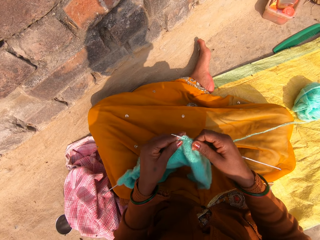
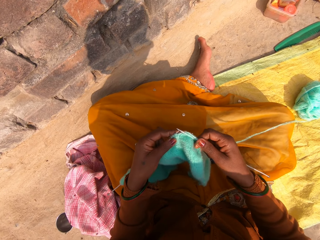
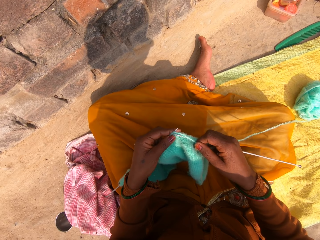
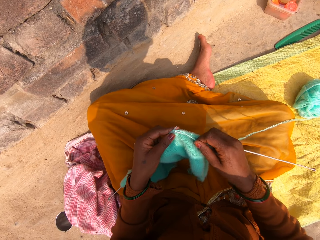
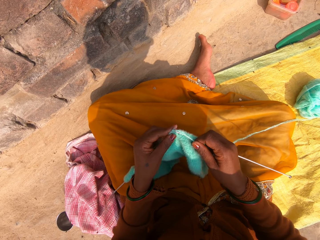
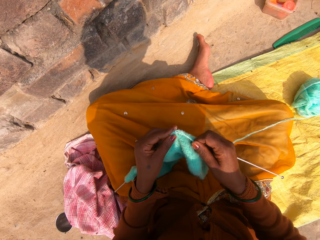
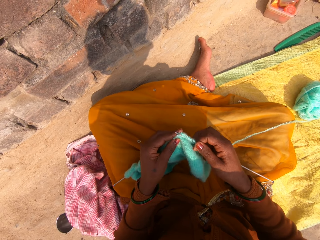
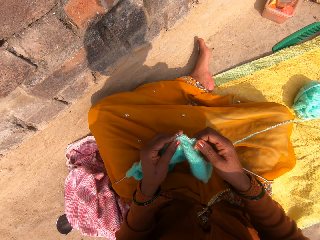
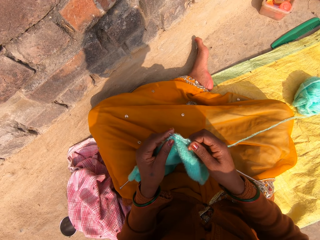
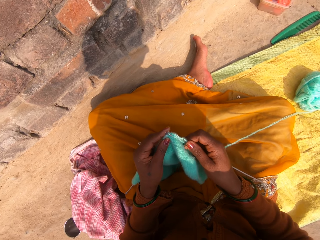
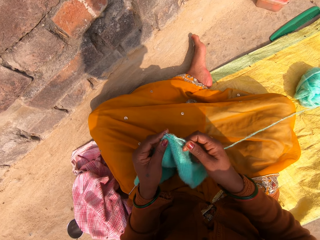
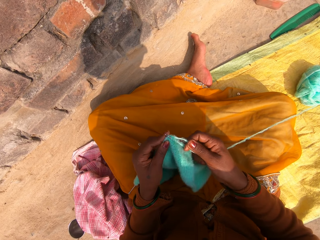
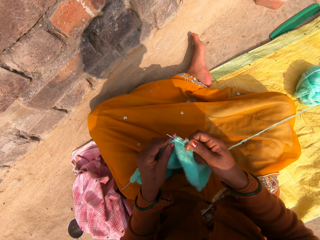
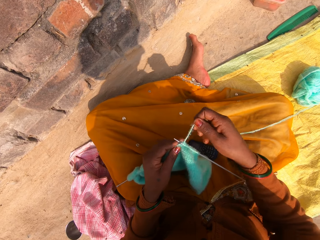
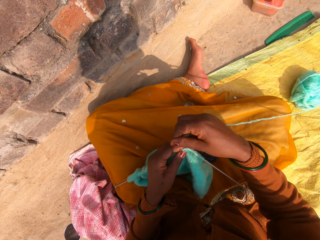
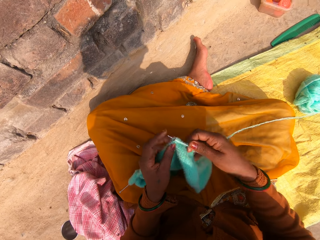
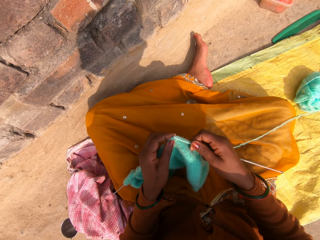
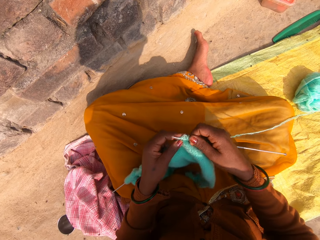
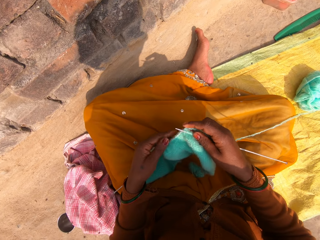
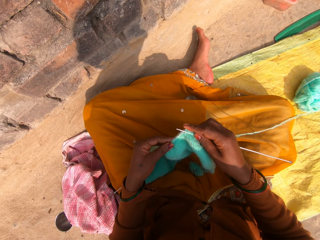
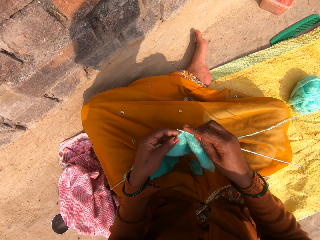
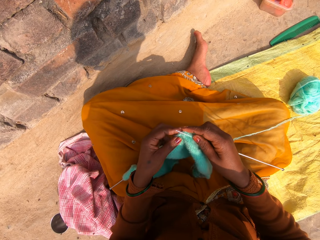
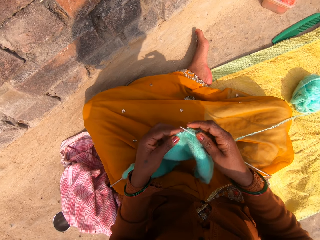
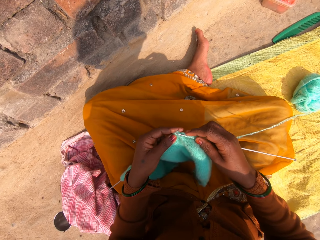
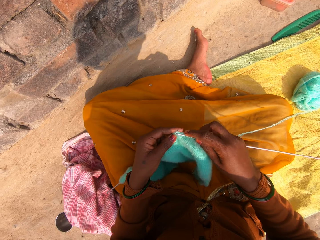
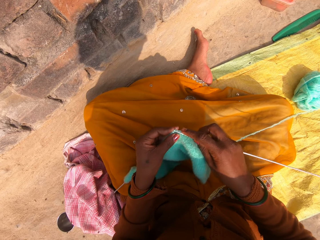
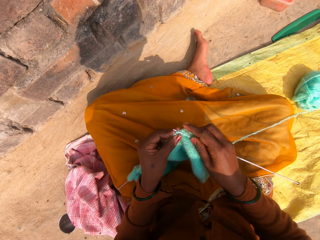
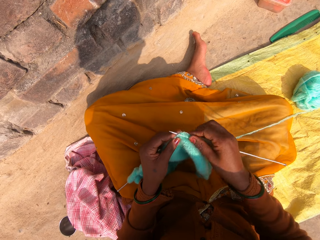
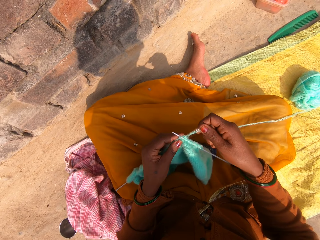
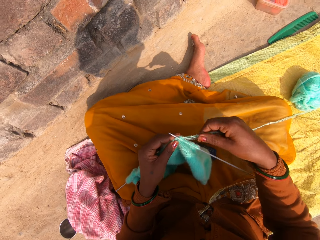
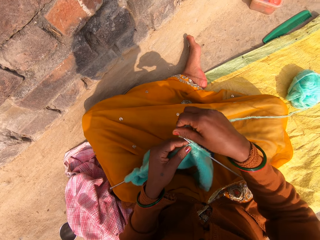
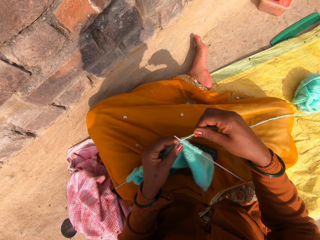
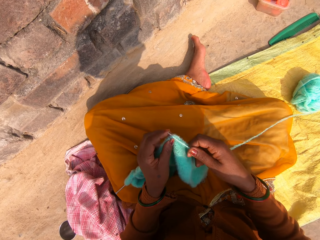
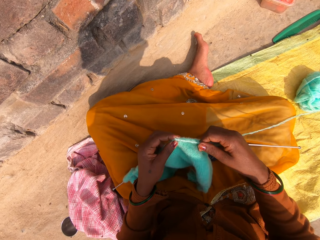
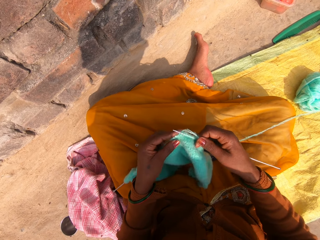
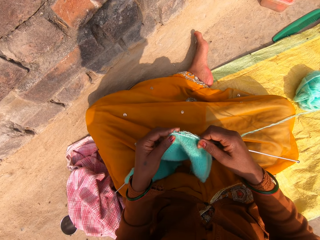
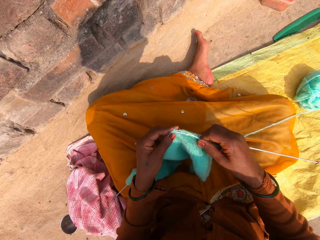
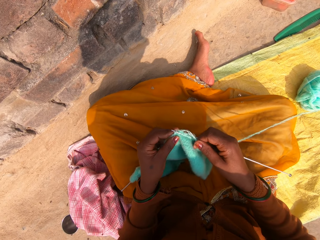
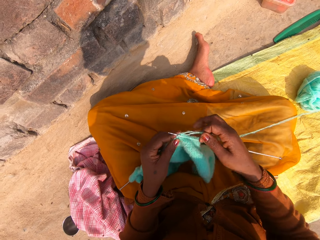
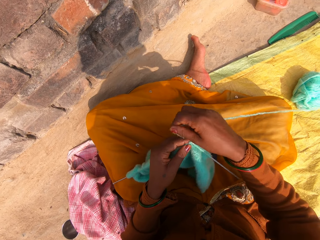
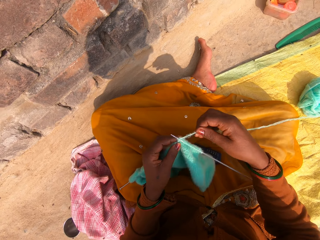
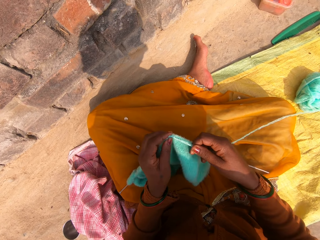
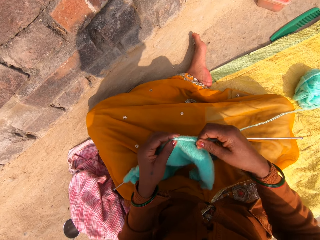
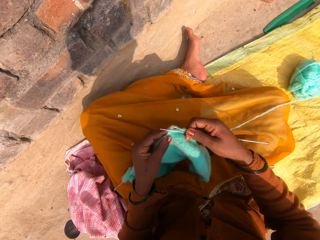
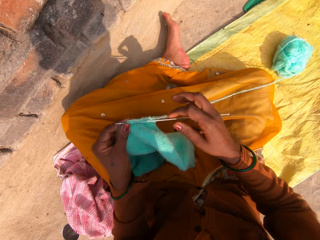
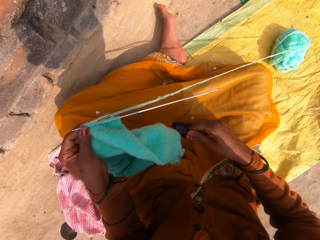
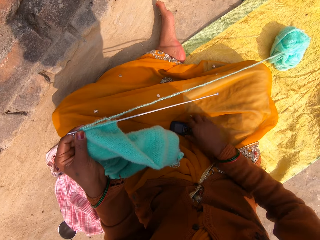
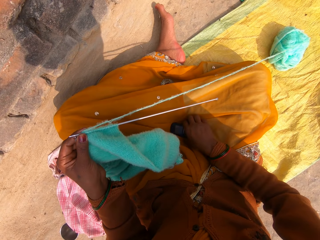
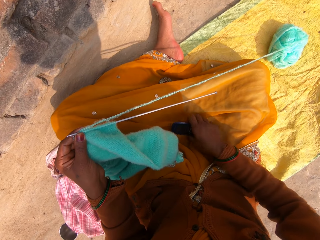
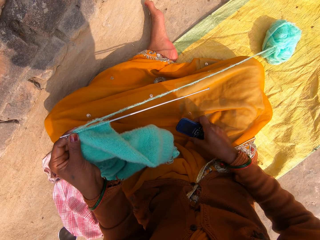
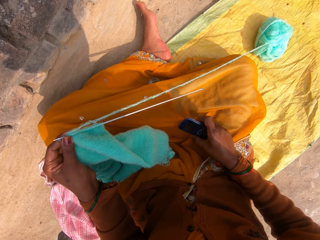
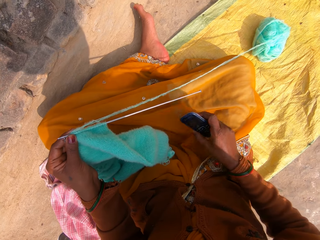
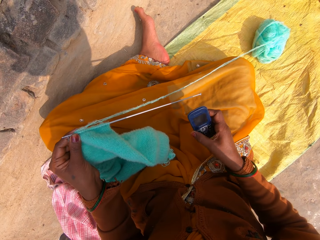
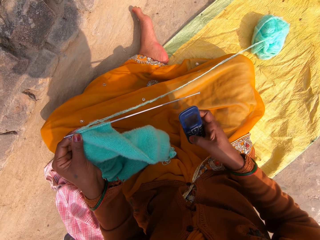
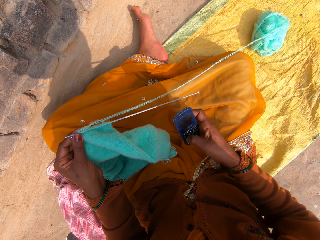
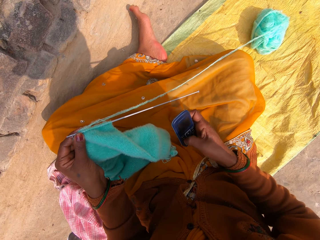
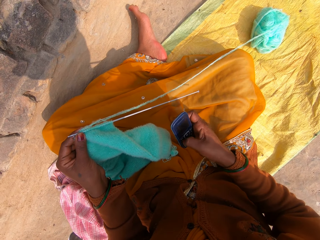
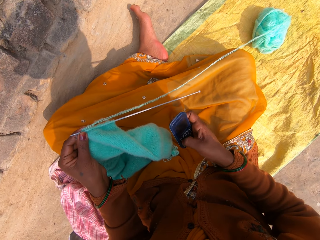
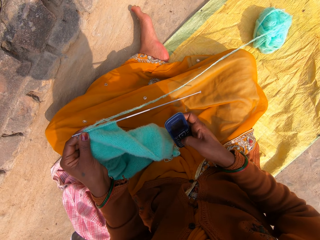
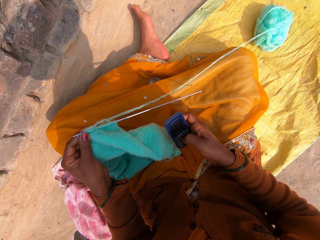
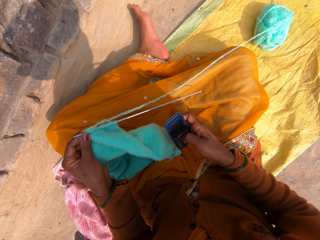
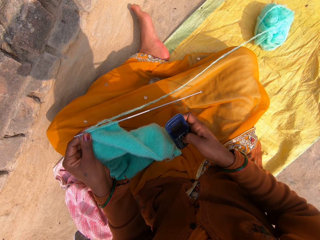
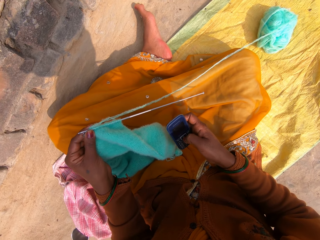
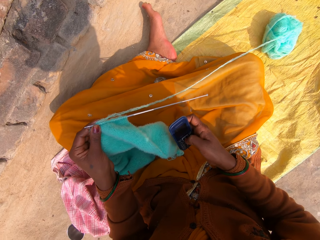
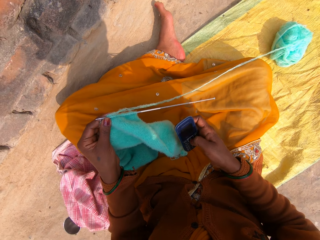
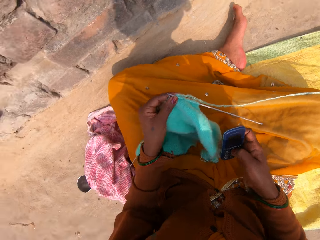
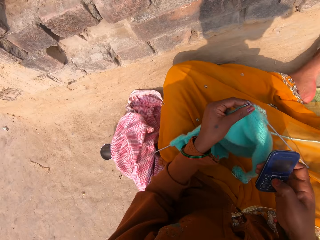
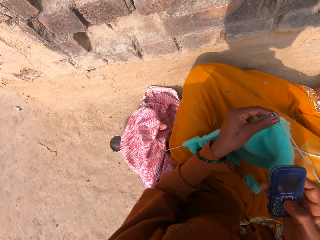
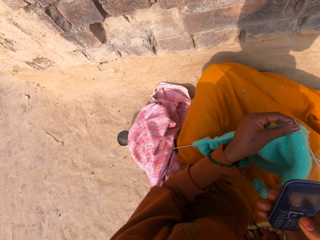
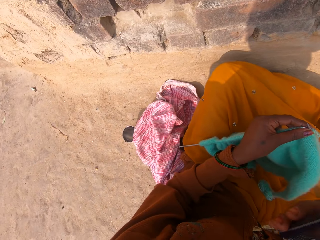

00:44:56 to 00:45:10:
The camera wearer adjusts the knitted wool on the knitting pin with her left hand. She continues knitting with the wool and the knitting pins. She picks up the phone with her right hand. She touches the buttons on the phone with her right thumb.

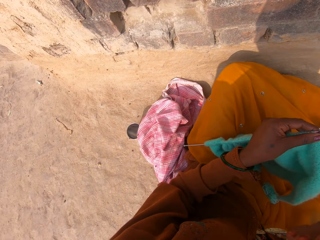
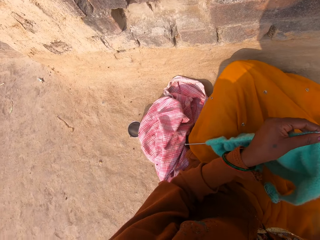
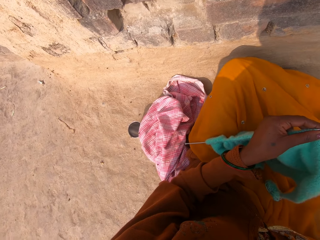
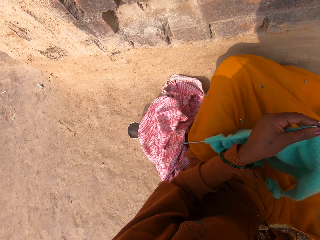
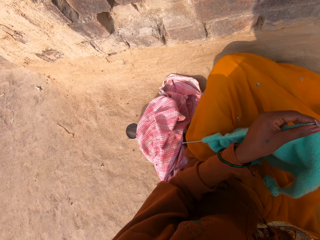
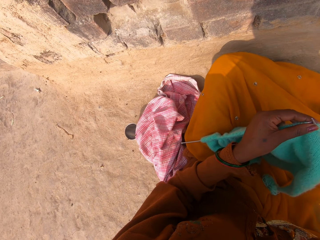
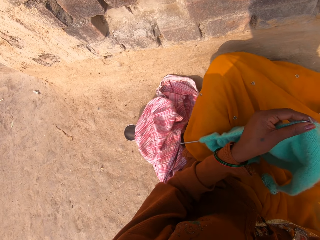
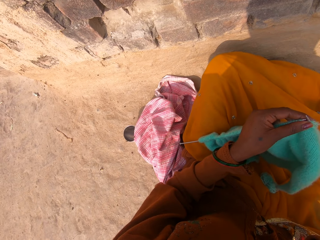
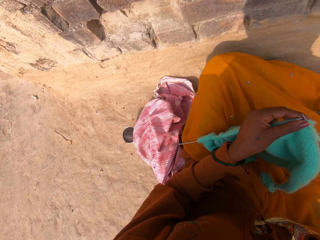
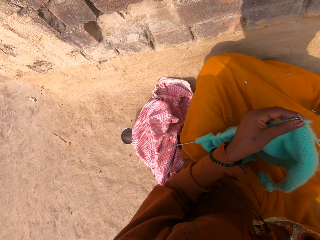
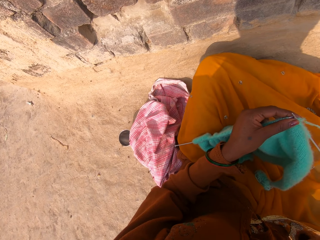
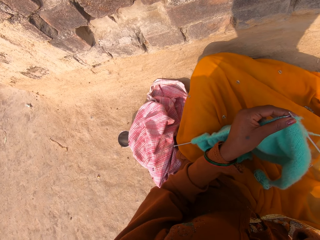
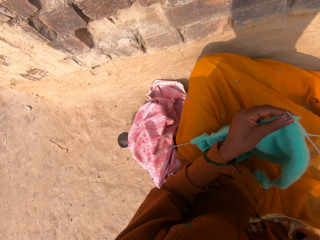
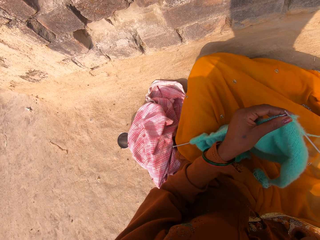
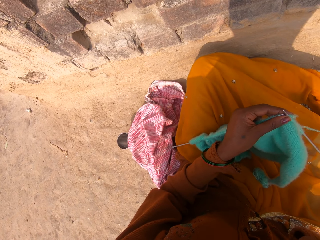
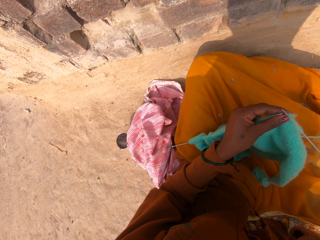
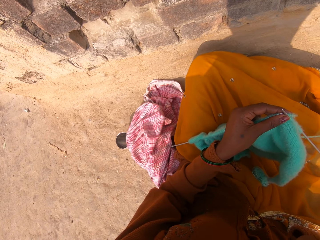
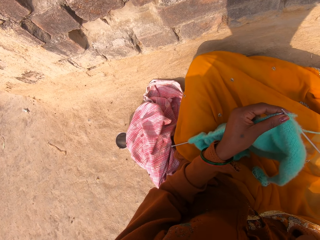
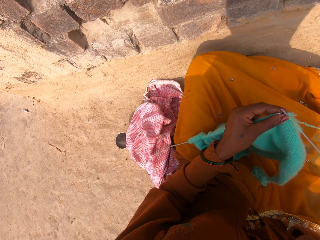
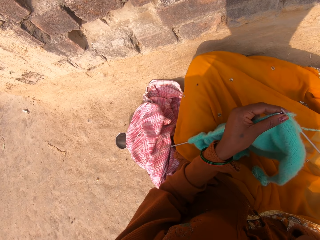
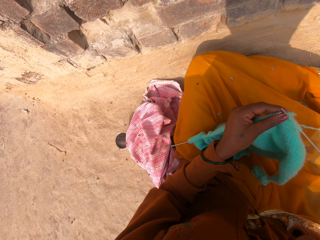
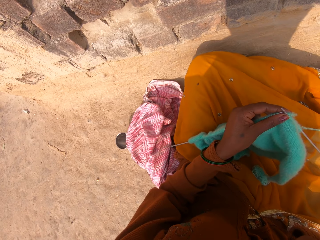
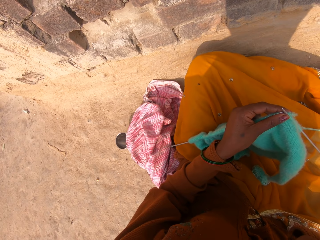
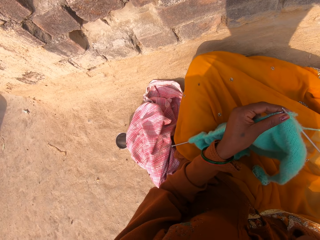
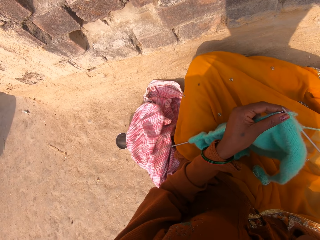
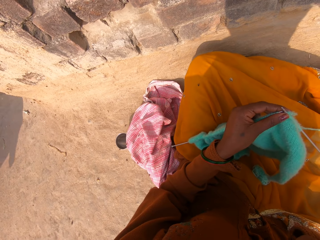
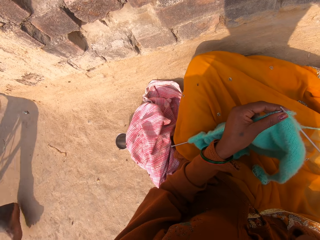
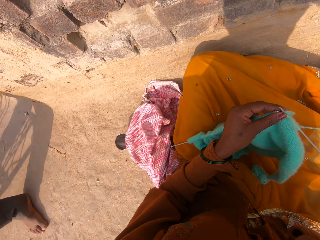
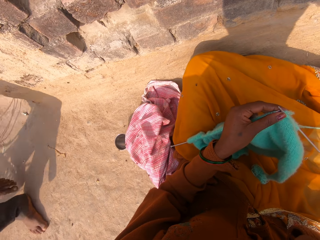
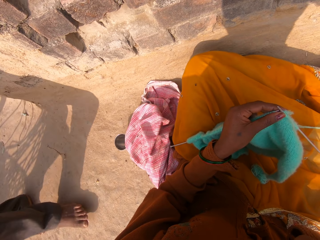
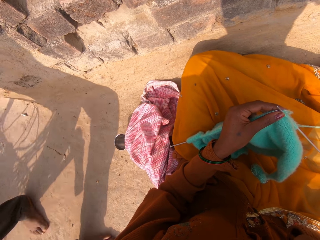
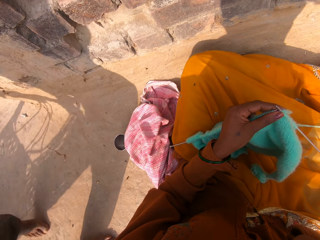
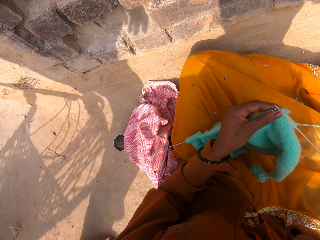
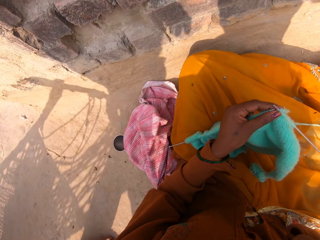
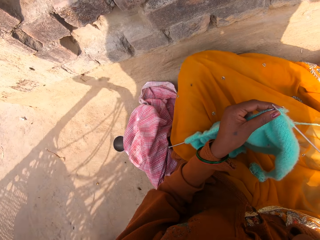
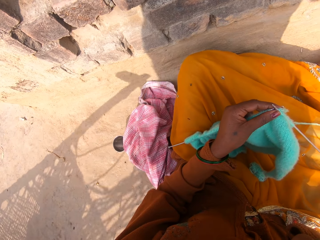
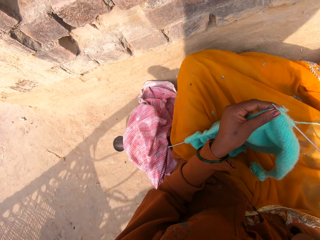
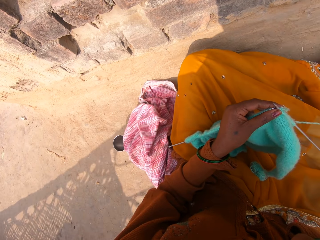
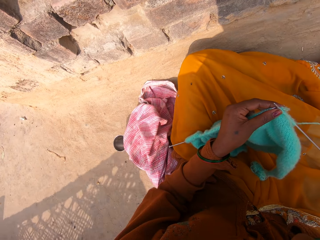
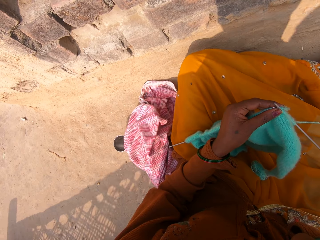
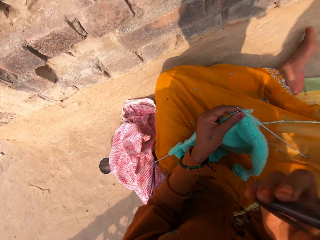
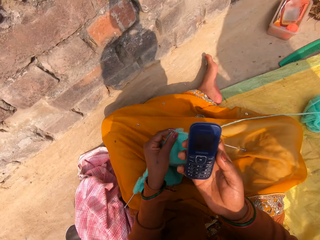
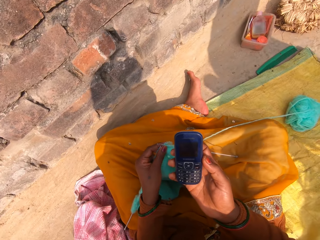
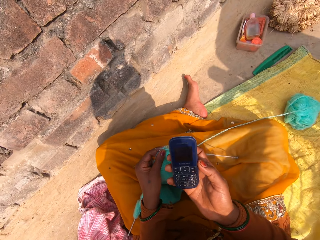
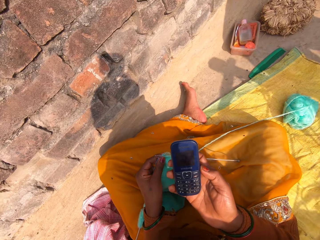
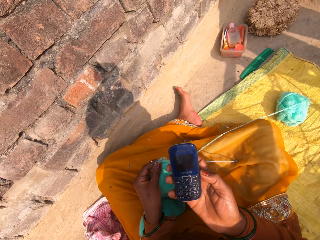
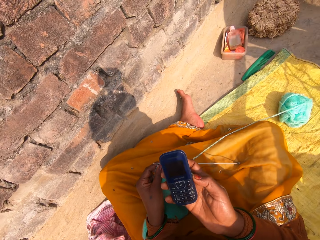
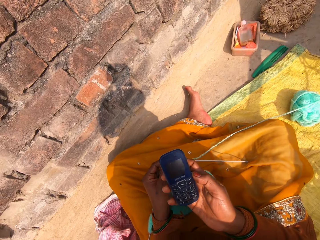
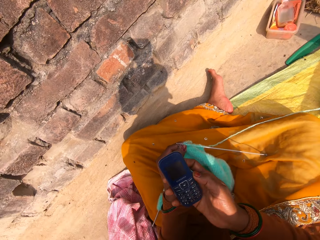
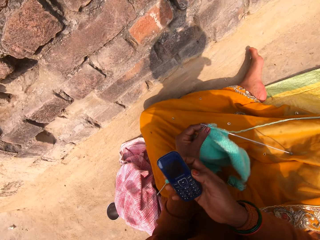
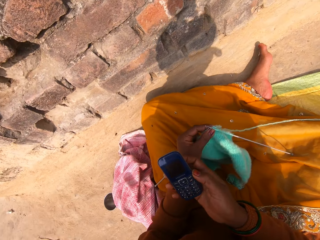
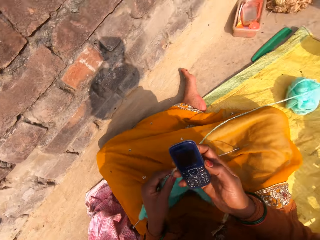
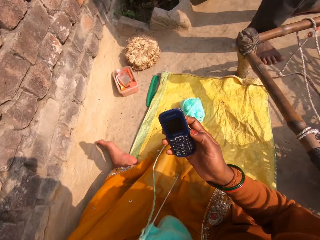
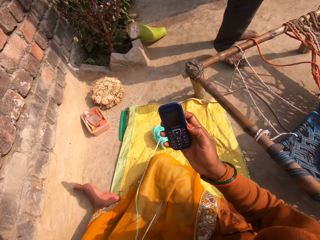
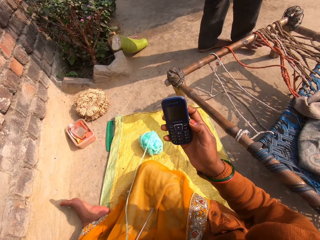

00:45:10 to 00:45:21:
The camera wearer puts the phone in her ear. She picks up a phone call. She speaks to the phone. A person passes by.
